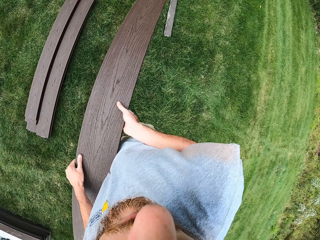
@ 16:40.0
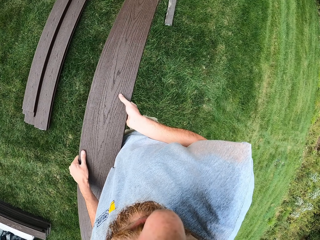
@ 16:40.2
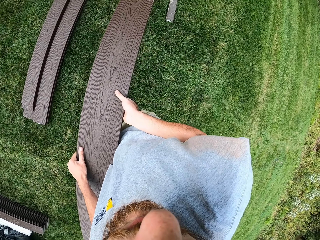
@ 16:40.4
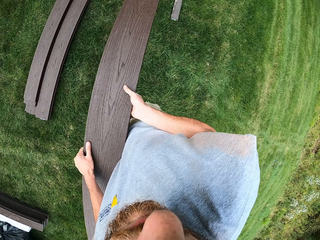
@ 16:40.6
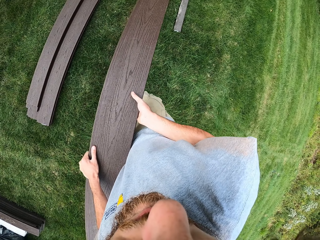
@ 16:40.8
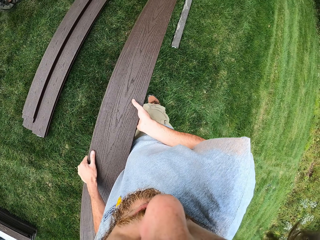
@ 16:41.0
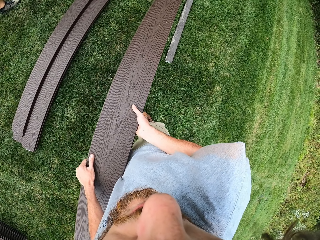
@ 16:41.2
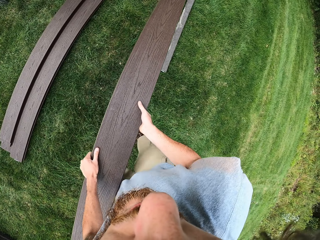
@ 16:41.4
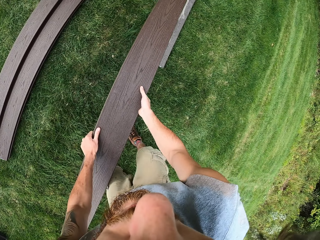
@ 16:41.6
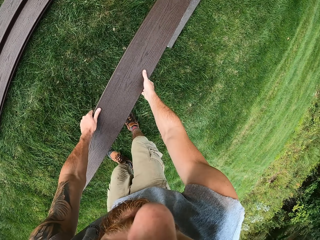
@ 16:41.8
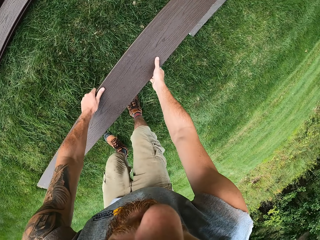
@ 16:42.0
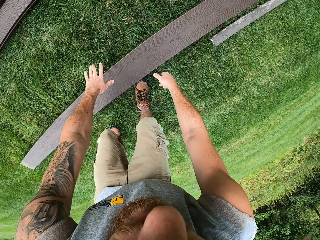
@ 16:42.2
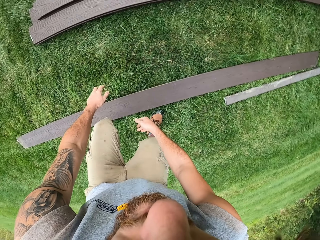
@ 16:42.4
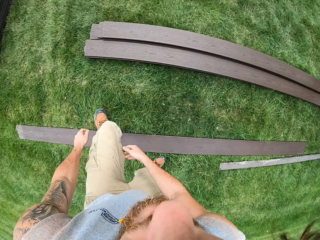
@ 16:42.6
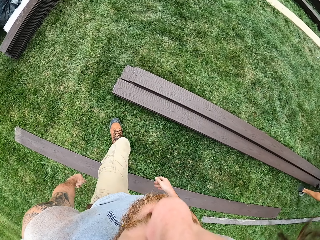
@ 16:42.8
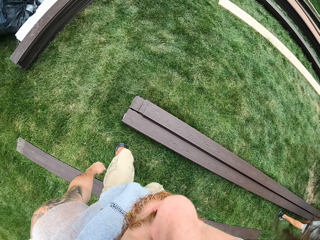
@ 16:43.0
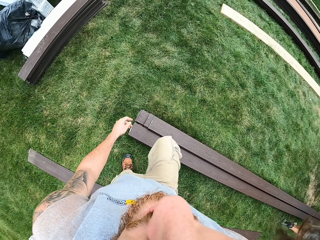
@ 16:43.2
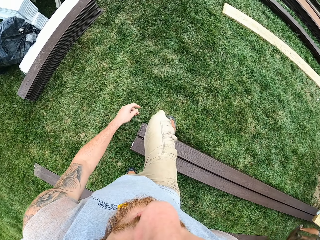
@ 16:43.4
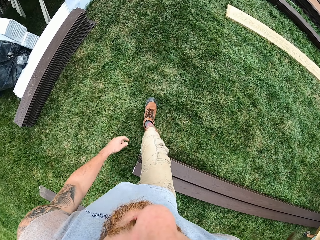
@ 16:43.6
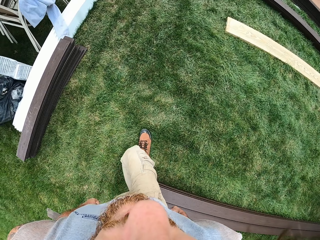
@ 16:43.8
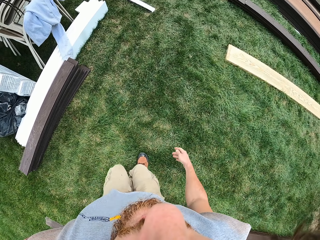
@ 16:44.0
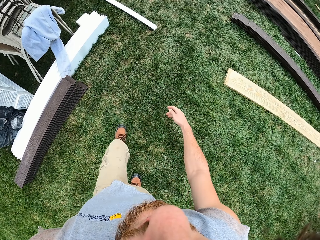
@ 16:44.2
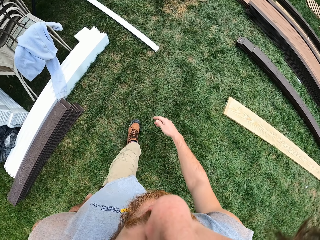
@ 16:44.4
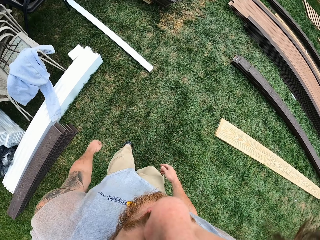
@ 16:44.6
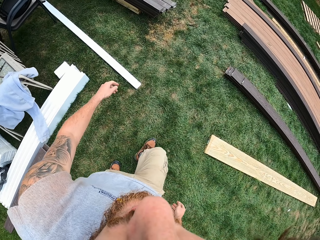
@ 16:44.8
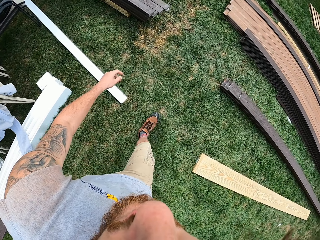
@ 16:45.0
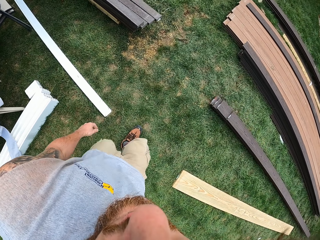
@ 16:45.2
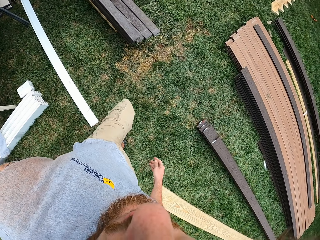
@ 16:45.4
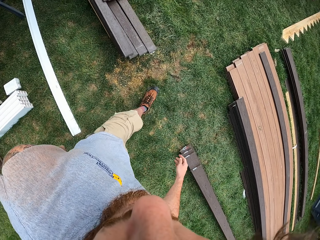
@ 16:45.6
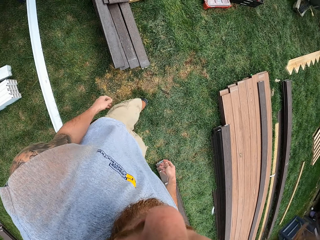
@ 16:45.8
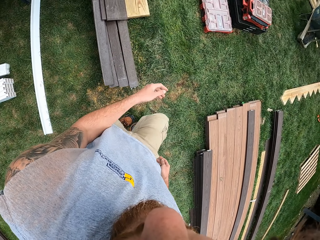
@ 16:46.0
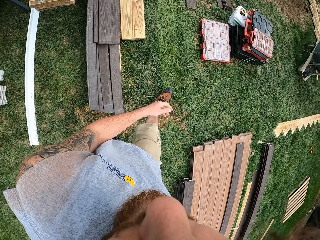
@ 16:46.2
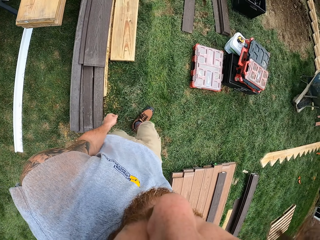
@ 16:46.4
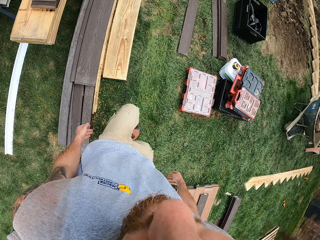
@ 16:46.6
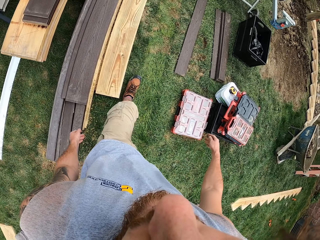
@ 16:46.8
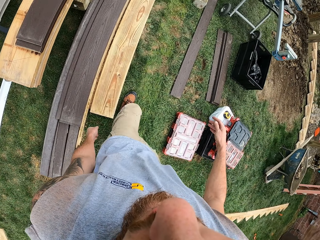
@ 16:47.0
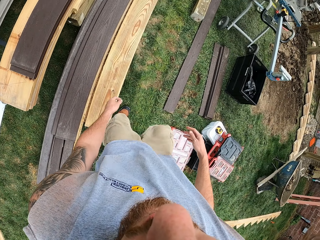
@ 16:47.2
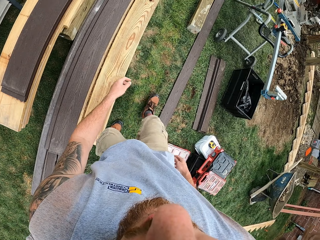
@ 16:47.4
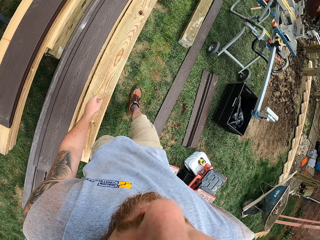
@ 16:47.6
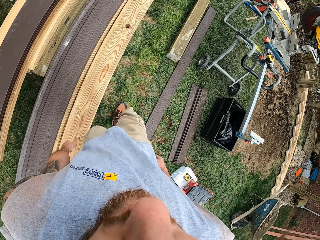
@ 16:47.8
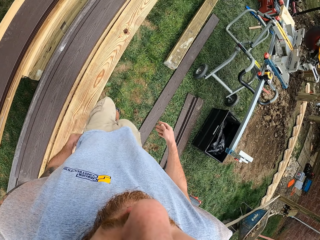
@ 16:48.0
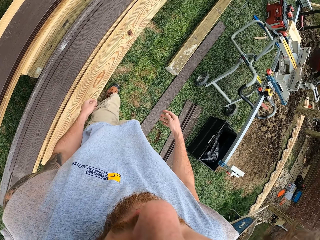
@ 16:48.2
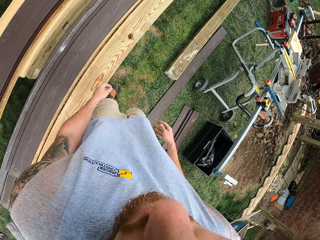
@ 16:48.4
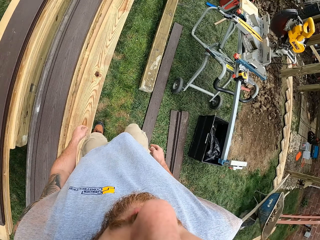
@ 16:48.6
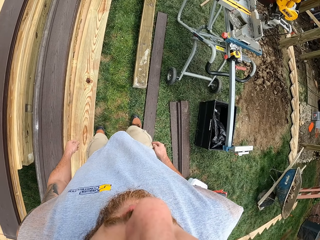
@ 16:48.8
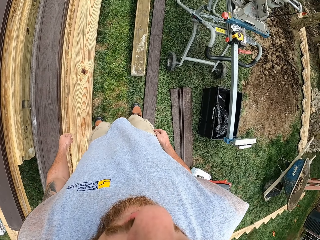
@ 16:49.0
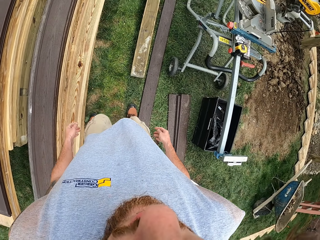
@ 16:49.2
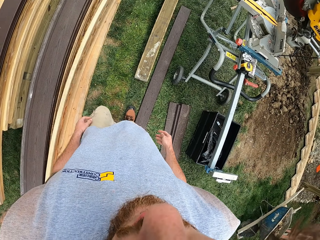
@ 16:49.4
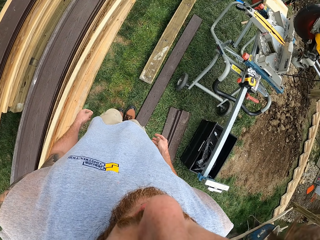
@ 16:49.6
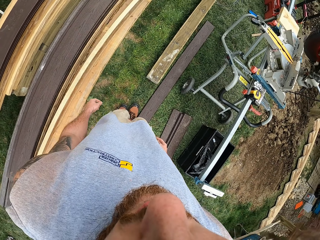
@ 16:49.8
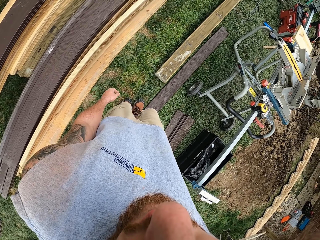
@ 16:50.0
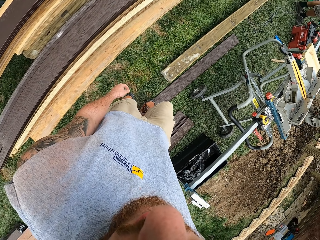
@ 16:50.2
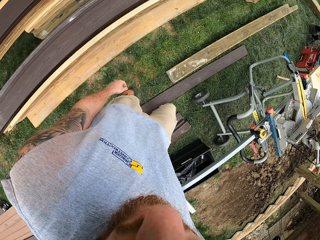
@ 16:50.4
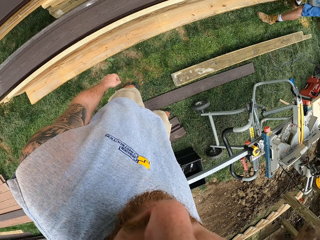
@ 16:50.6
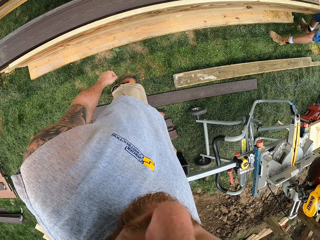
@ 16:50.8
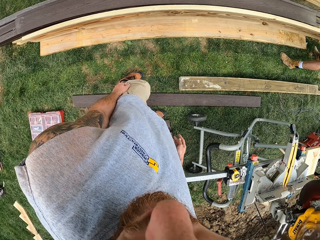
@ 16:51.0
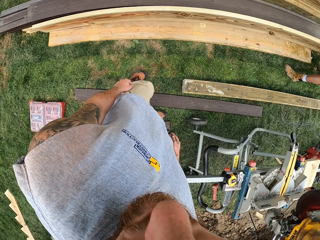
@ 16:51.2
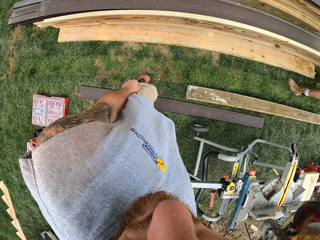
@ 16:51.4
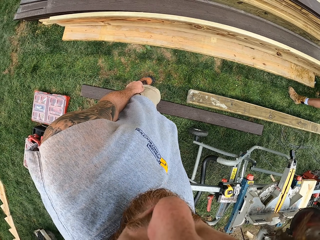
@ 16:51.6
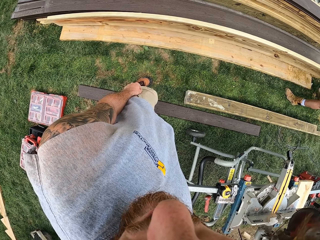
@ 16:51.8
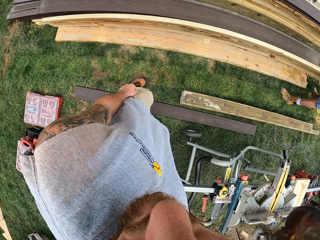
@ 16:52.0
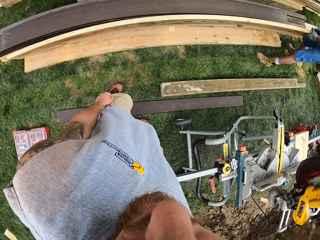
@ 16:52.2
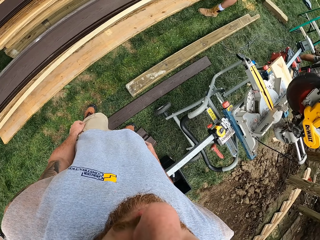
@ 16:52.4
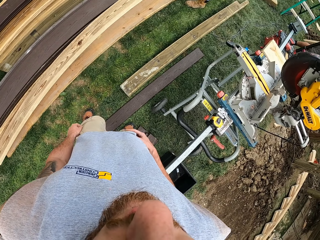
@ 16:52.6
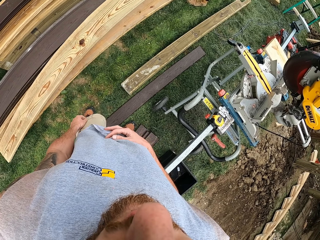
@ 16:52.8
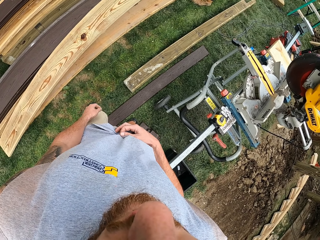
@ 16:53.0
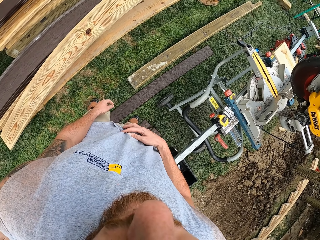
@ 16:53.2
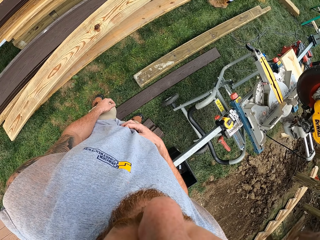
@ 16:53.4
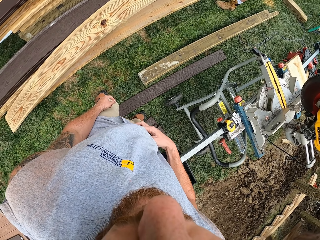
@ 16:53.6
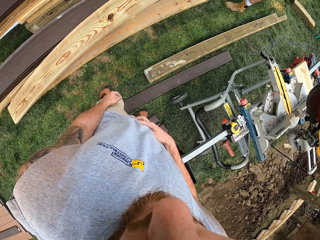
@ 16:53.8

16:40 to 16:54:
The camera wearer puts the wood on the ground. They walk on the ground. They stand. They look around.

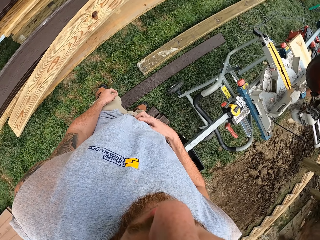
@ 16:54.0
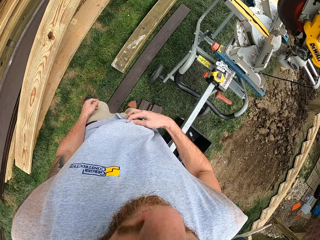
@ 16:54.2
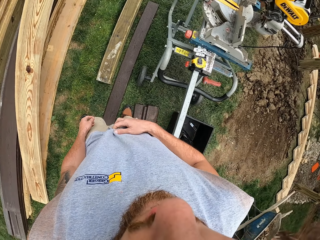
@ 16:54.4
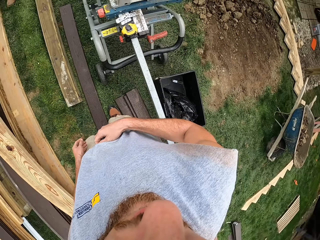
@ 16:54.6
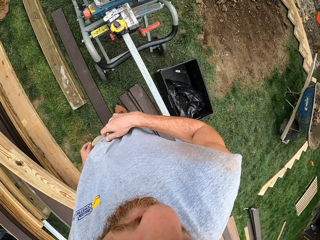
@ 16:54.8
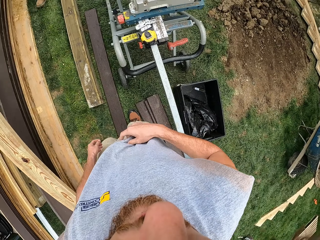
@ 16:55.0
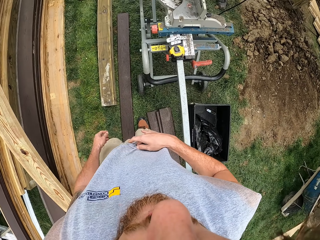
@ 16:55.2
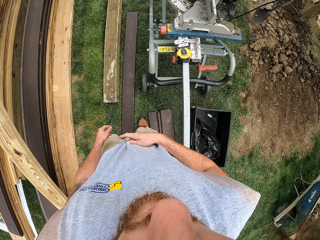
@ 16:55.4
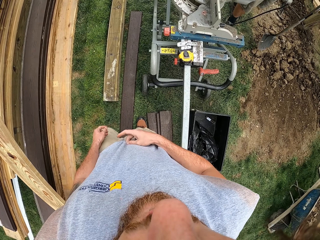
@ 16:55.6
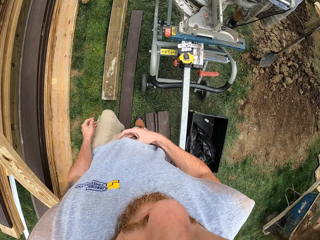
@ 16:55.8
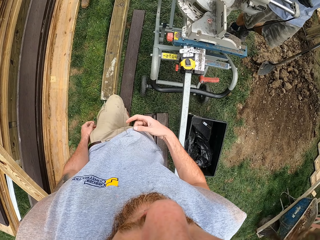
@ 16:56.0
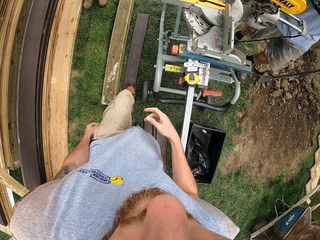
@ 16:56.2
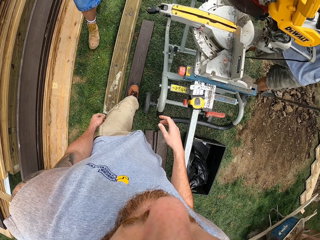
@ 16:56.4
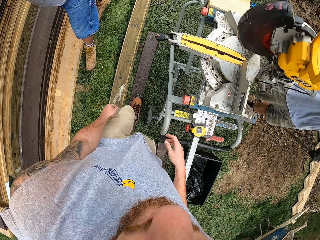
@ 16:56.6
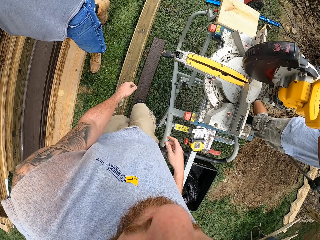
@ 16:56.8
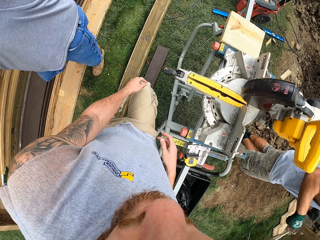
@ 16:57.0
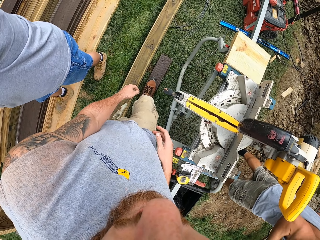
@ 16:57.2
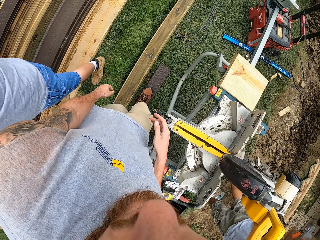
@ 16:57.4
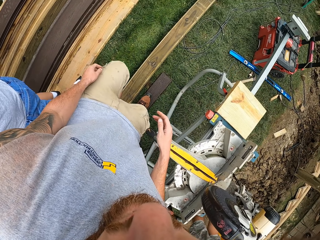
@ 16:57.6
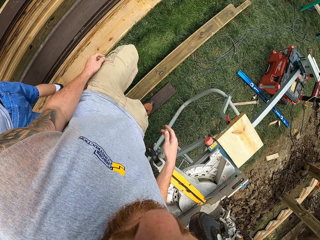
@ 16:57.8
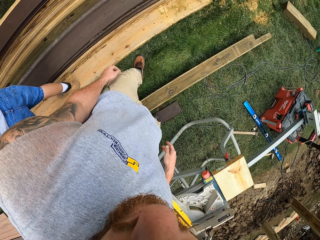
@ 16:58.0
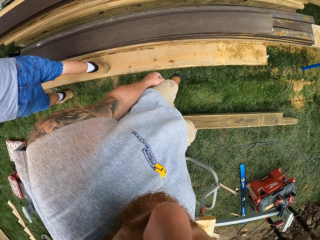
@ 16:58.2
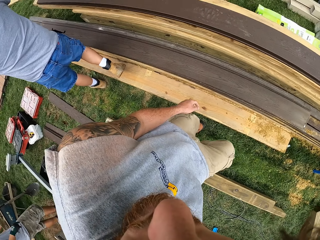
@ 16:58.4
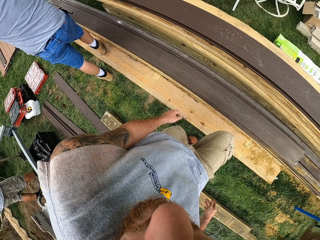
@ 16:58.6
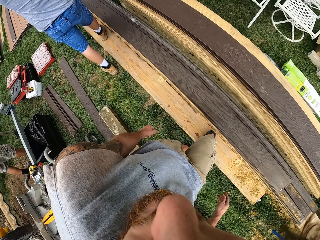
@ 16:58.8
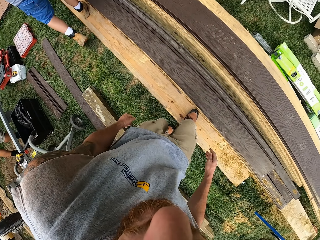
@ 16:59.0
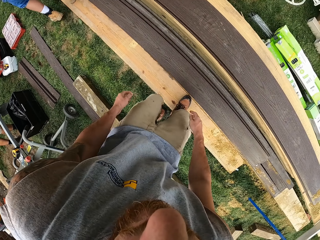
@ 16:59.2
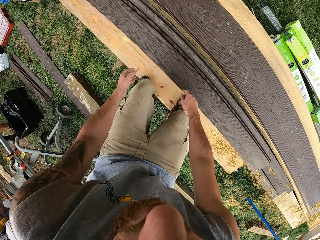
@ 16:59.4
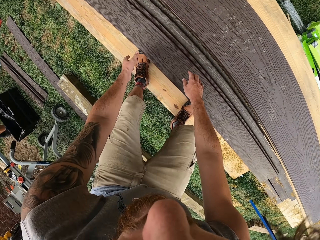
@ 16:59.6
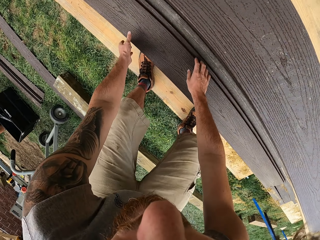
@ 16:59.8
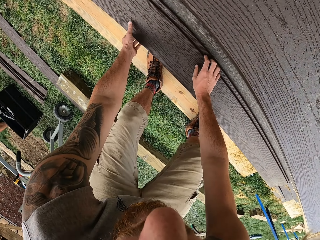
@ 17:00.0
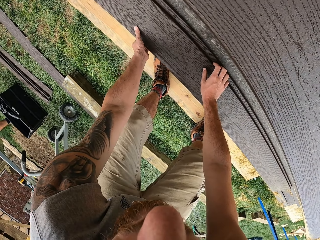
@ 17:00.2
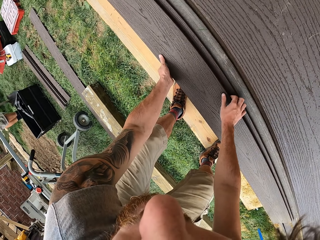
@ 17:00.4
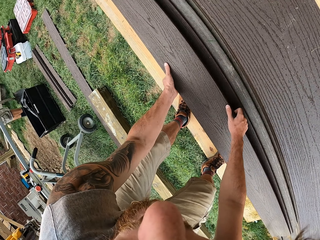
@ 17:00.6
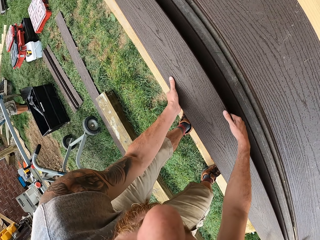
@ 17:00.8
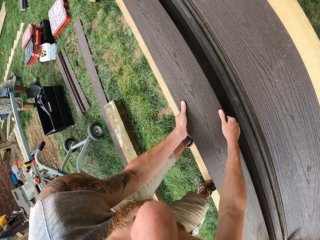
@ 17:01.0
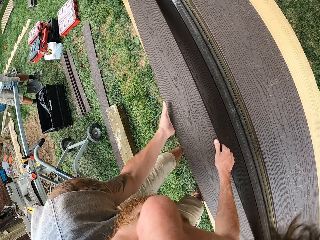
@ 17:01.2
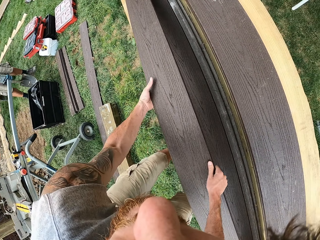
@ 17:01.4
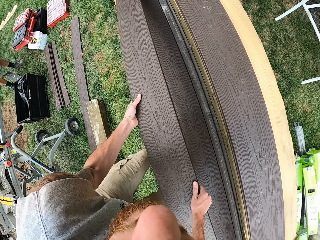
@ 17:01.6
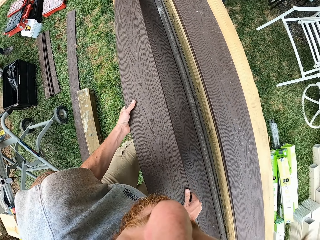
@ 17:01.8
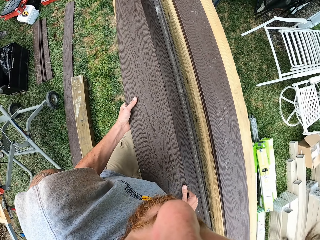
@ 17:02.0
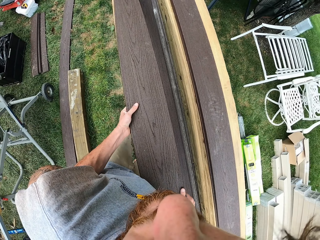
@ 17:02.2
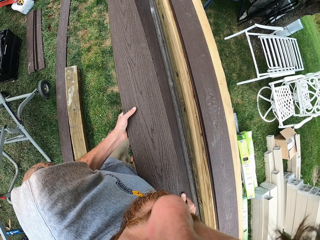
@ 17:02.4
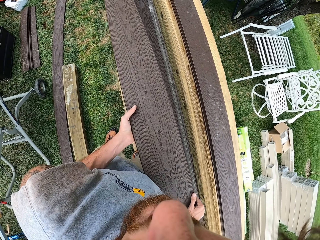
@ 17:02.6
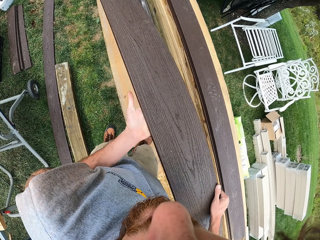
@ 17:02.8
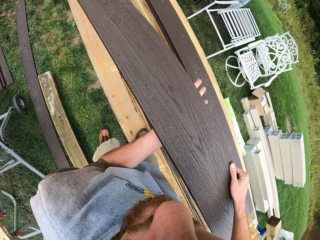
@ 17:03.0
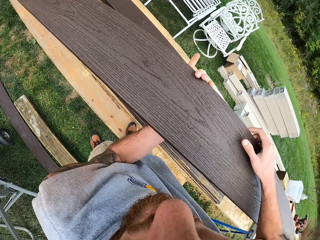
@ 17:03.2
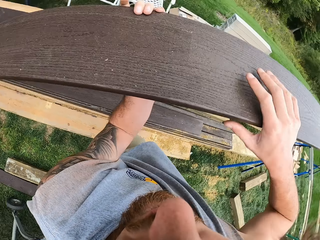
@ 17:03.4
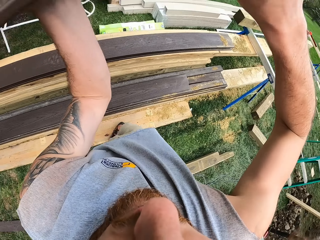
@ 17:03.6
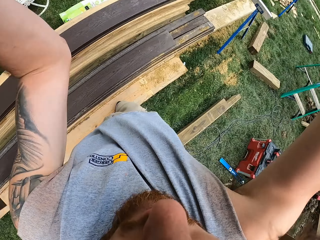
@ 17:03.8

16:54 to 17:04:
The camera wearer scratches his stomach. He walks on the ground. He picks up a wood from the ground.
